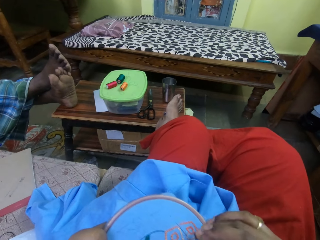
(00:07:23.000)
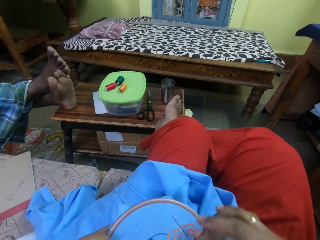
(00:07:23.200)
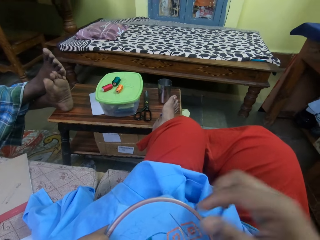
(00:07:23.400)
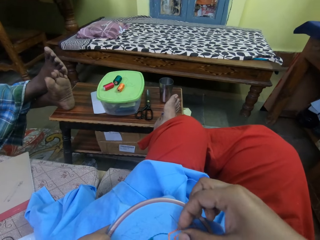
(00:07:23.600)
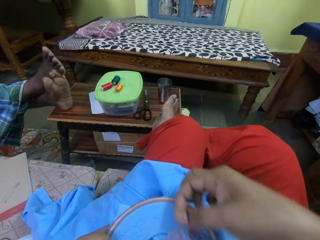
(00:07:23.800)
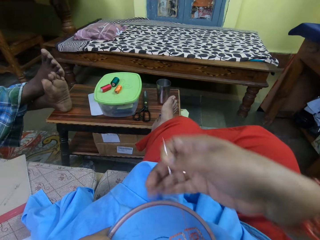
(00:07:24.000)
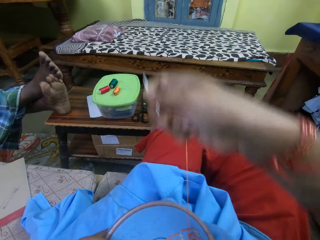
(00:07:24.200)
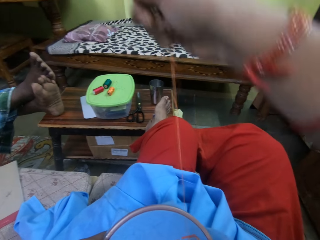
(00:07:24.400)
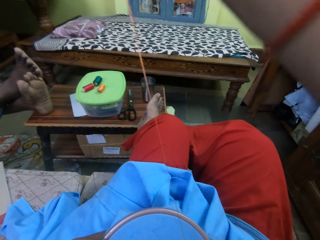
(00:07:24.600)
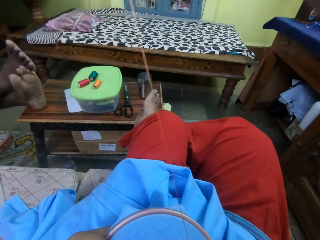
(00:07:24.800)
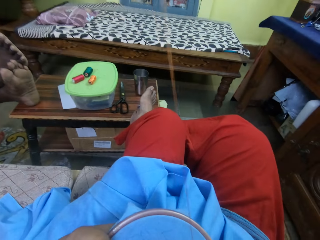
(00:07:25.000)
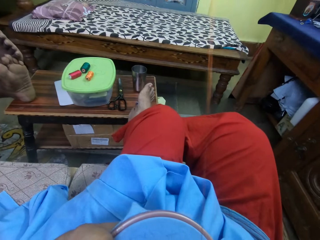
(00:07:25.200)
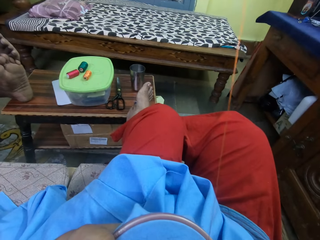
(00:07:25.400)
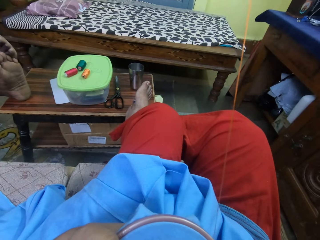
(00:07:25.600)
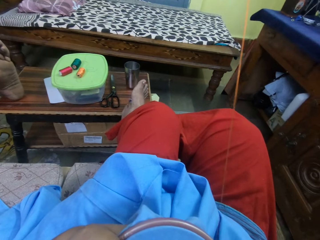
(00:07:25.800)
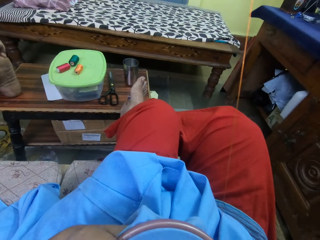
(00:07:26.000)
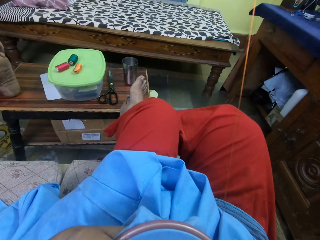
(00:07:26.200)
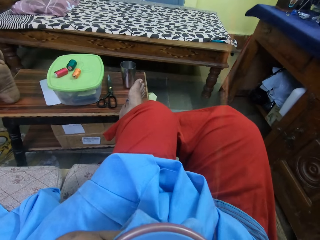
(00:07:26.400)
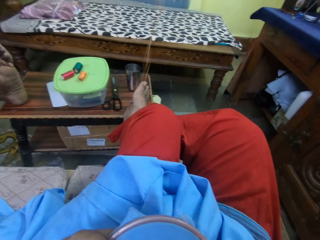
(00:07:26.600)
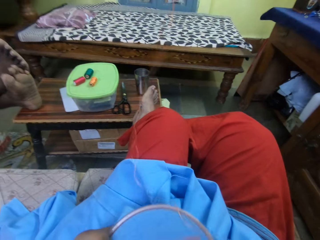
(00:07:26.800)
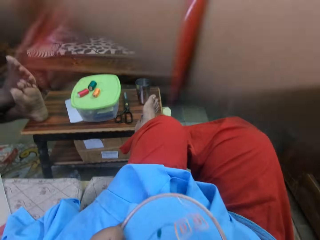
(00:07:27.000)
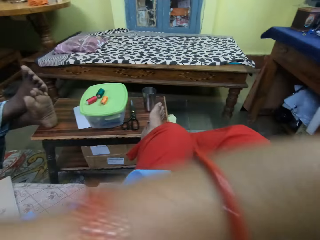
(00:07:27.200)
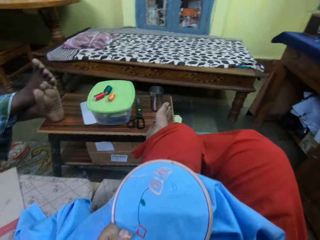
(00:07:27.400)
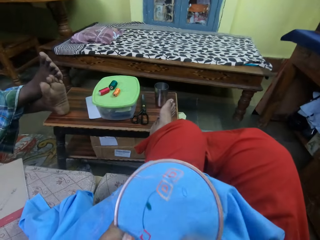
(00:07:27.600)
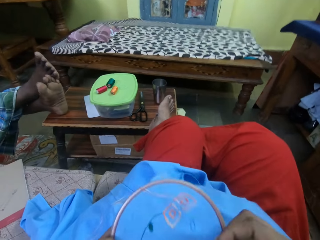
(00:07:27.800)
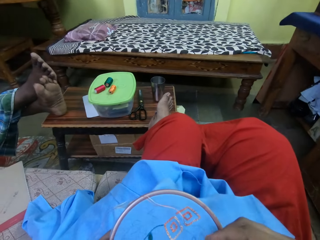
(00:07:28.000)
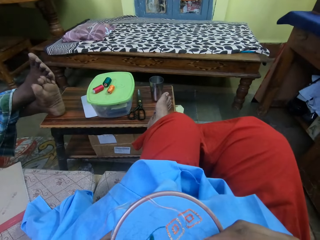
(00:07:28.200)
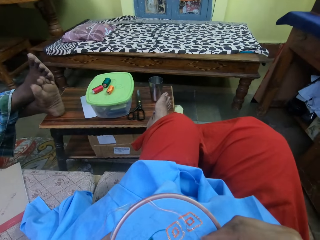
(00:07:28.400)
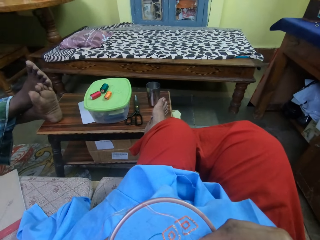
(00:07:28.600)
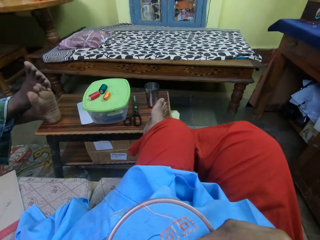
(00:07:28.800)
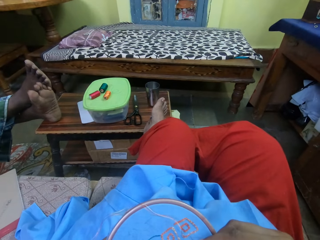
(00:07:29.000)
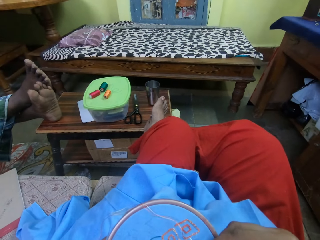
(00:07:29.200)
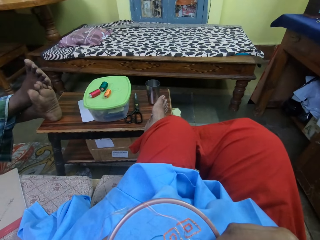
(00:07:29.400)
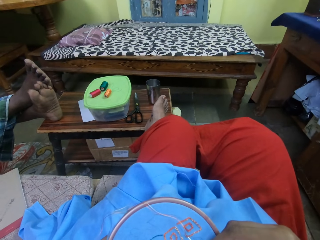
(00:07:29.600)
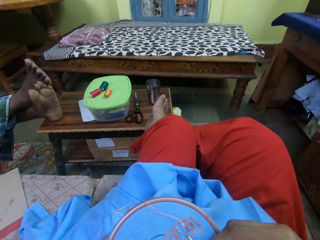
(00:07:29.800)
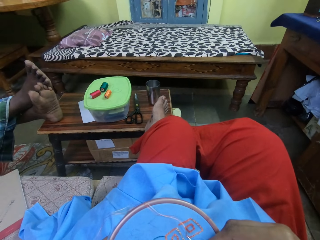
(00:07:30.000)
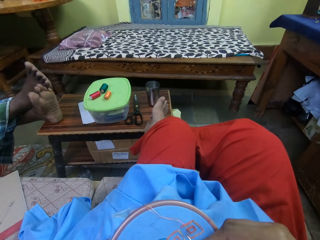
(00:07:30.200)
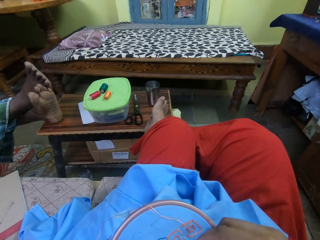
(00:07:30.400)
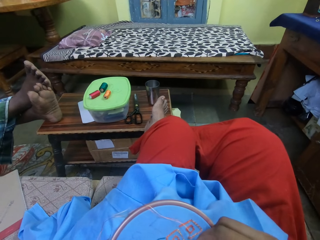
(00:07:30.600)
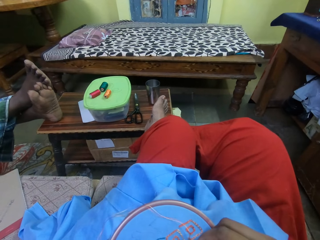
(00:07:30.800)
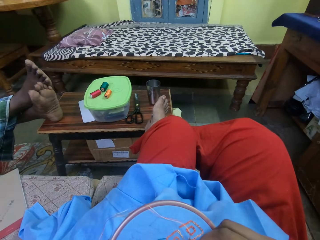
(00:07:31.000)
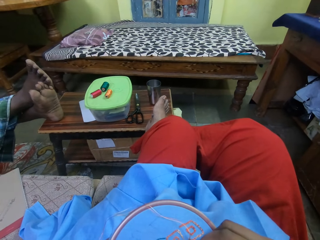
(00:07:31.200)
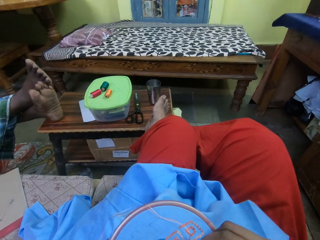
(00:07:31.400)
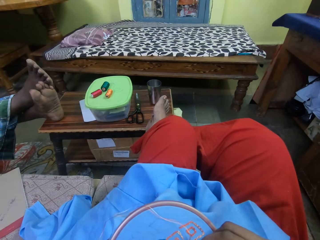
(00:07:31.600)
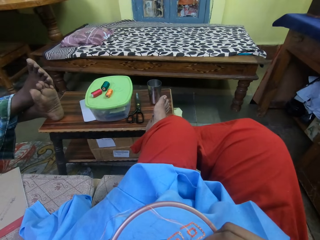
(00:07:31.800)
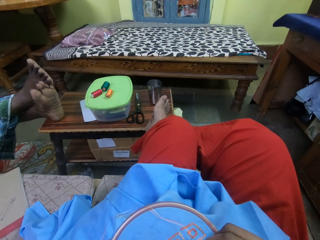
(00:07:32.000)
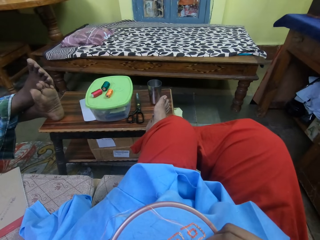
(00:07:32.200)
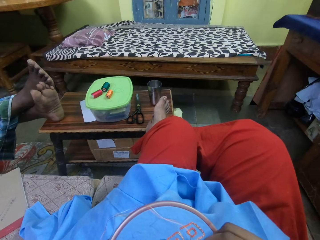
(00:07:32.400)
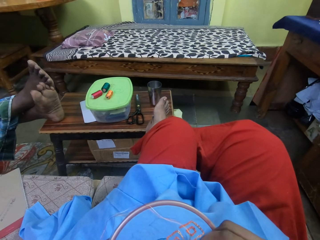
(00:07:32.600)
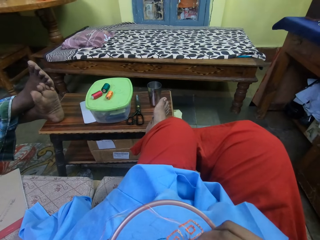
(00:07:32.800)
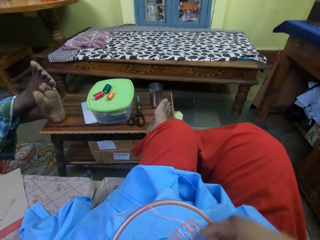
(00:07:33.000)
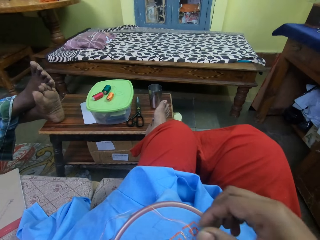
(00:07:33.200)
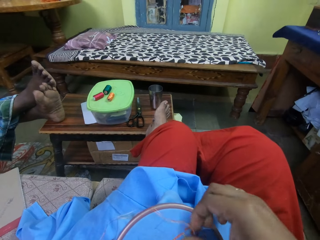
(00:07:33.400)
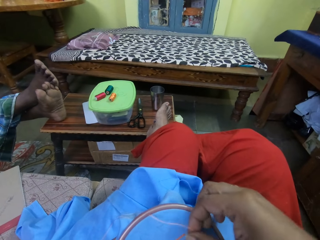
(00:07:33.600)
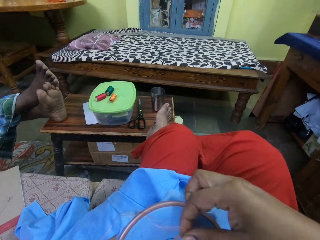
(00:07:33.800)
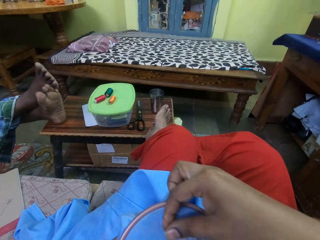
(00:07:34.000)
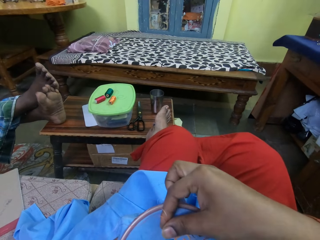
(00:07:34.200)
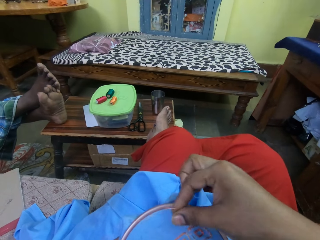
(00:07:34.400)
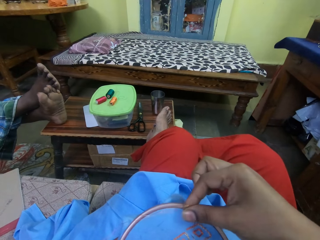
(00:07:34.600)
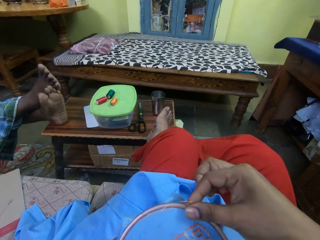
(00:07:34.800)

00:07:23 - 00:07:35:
The camera wearer pulls the thread. They sew the garment.

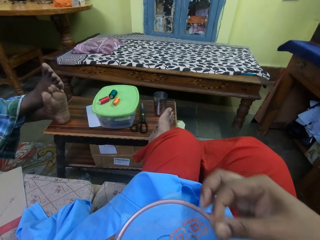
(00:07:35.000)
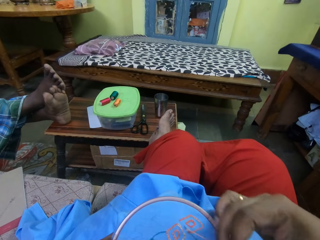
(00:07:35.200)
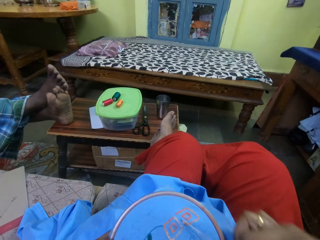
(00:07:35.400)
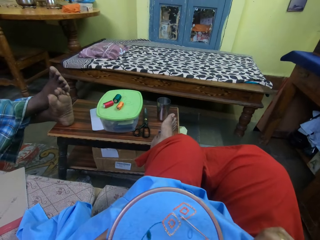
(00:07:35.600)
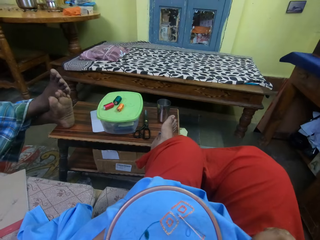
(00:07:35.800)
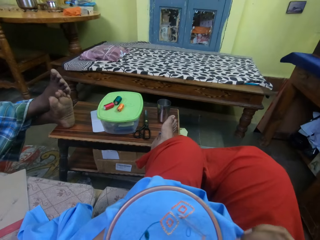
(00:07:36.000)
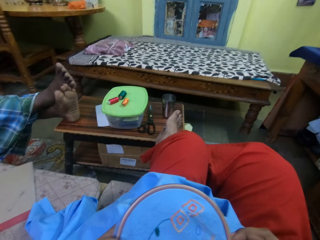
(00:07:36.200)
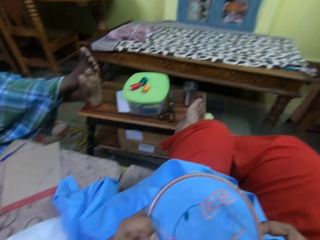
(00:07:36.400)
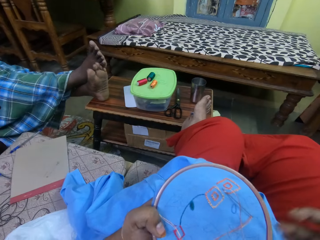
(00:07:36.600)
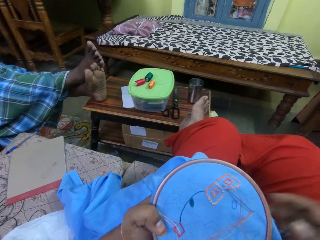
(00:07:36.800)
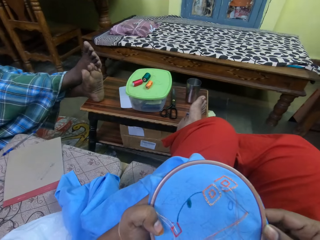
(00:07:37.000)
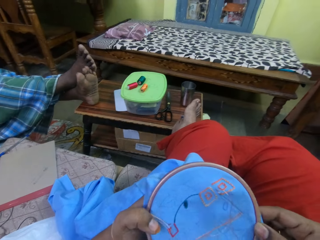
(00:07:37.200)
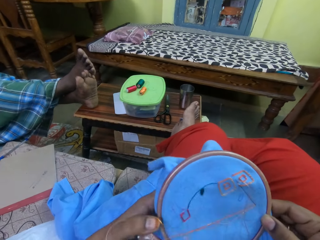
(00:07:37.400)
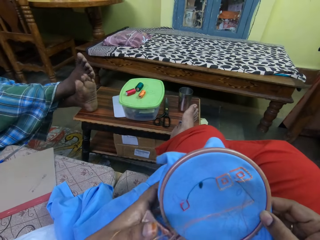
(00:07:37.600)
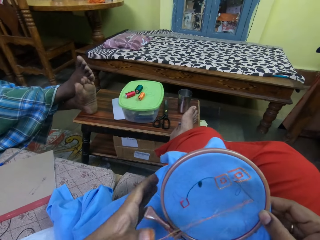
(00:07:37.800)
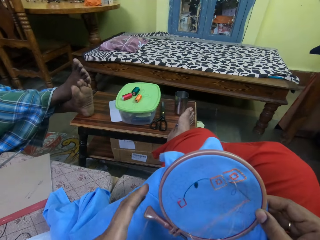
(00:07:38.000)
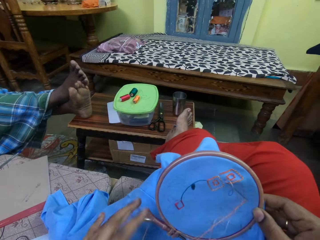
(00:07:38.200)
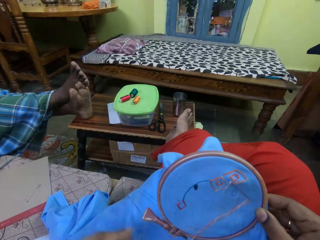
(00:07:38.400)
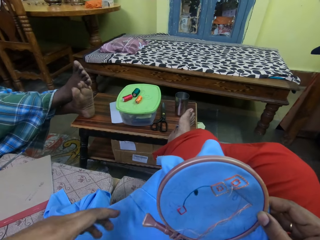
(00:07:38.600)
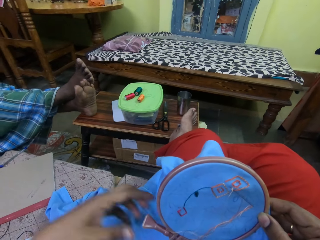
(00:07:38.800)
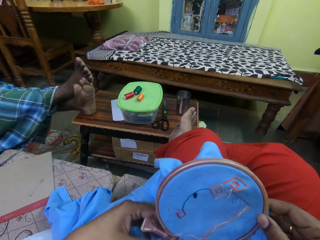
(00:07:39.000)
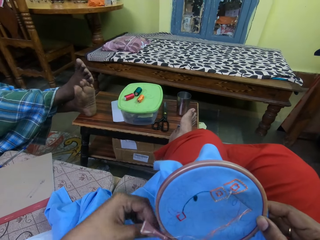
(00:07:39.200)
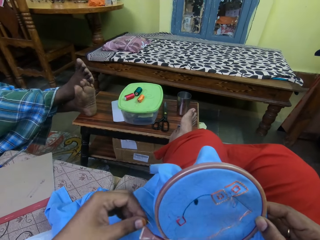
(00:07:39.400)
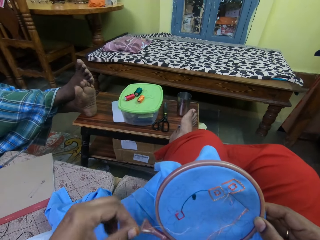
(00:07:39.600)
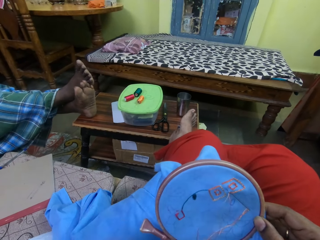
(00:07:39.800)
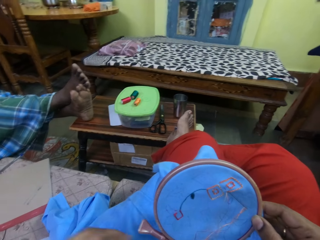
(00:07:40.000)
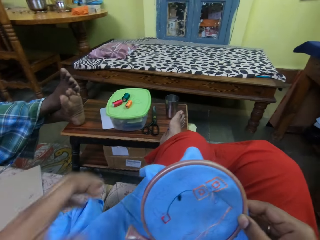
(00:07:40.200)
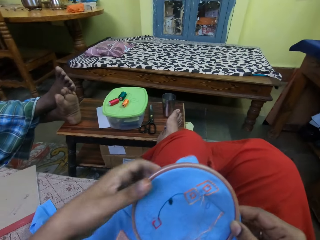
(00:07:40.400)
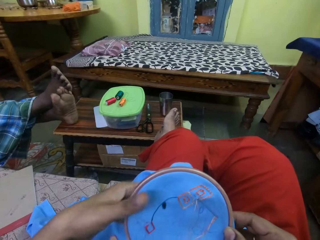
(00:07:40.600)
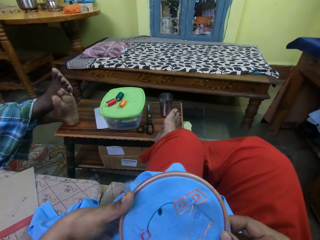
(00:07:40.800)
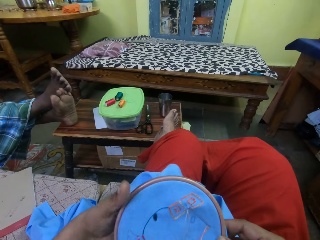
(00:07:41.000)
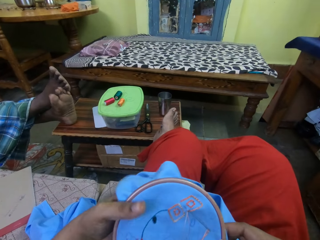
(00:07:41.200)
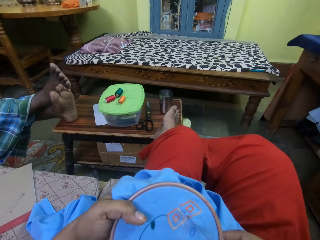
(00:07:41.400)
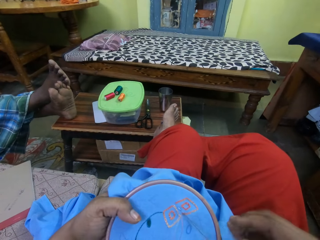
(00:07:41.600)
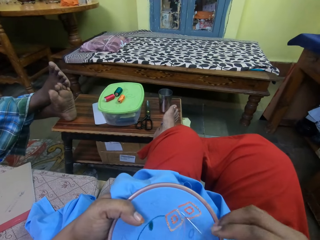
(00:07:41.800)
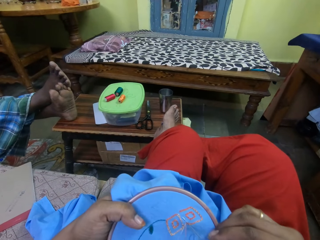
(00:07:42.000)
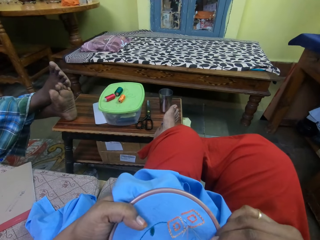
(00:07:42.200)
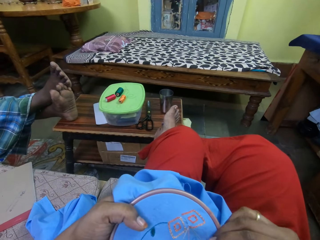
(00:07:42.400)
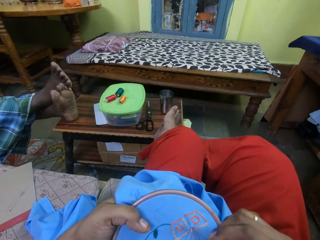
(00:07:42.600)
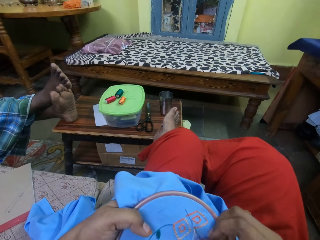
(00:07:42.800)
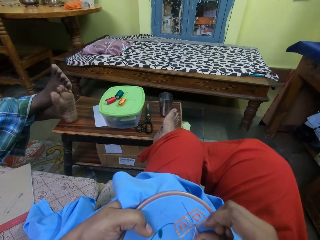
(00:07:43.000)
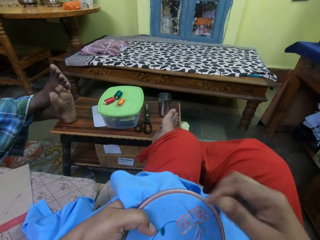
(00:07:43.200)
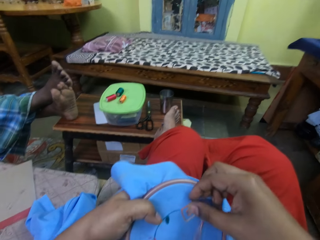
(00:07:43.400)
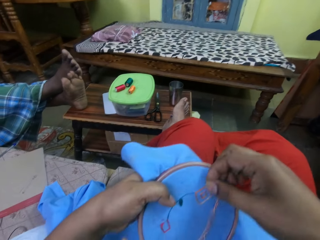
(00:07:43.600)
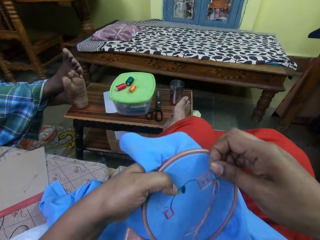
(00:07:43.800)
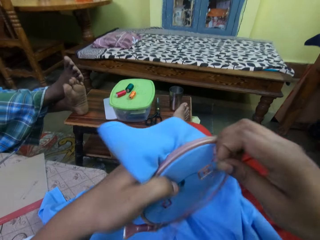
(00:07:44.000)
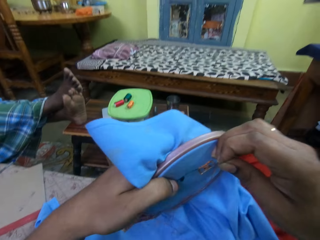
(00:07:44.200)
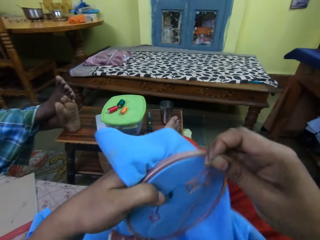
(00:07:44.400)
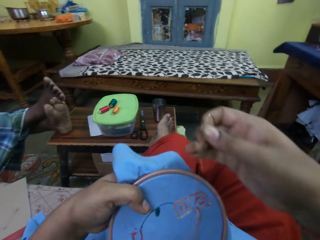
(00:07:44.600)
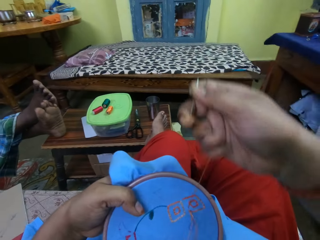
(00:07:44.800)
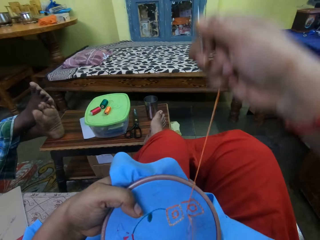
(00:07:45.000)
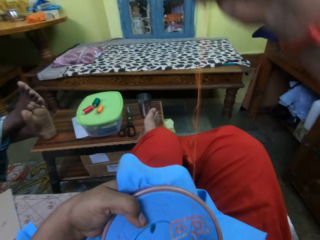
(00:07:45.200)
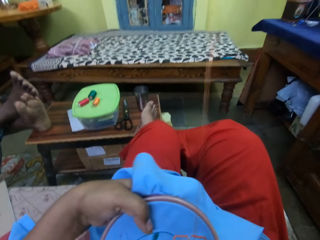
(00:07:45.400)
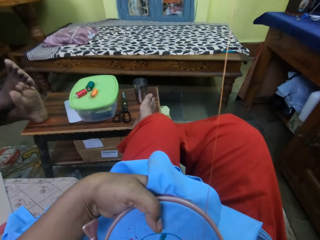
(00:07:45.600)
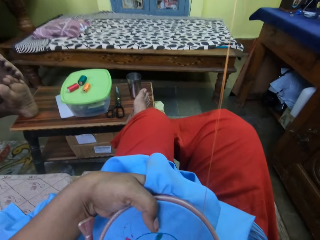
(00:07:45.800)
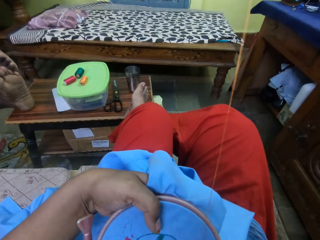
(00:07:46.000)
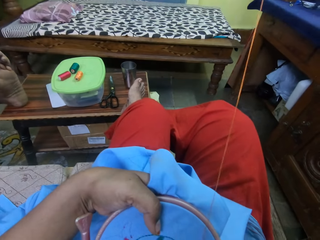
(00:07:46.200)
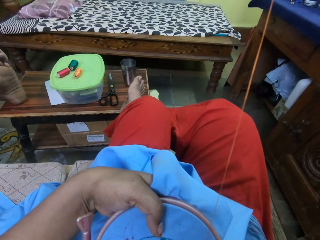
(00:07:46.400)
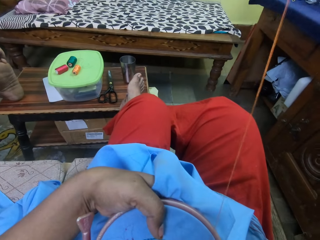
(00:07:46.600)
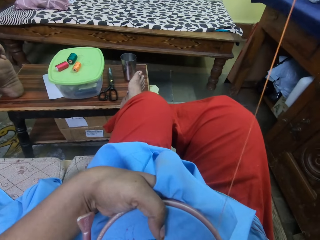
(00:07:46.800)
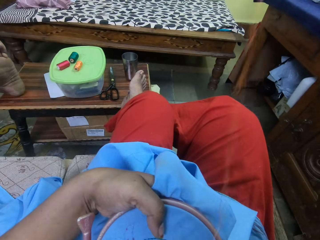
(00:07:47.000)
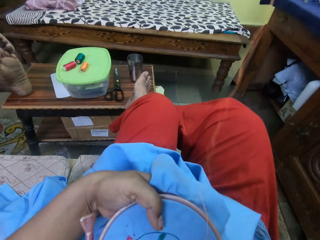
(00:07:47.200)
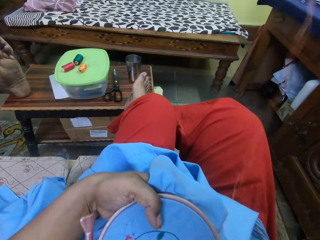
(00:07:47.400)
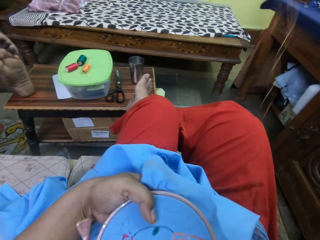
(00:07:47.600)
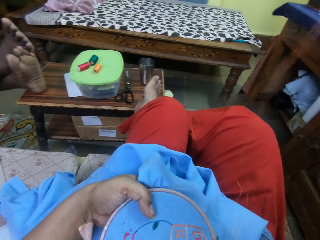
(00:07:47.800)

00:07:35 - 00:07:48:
The camera wearer looks at the garment. They move the thread, sew the garment, and pull the thread.
